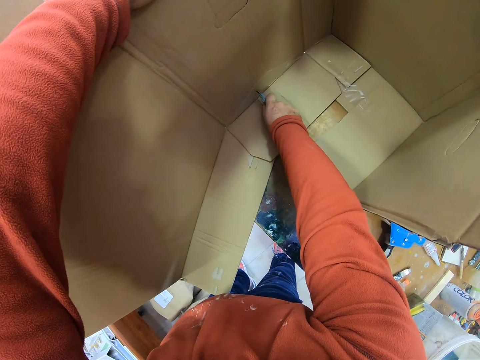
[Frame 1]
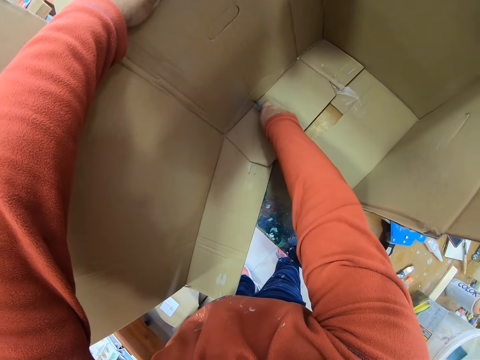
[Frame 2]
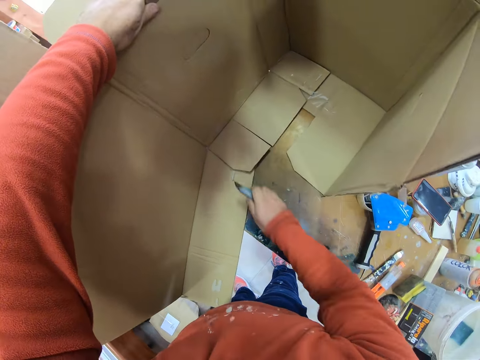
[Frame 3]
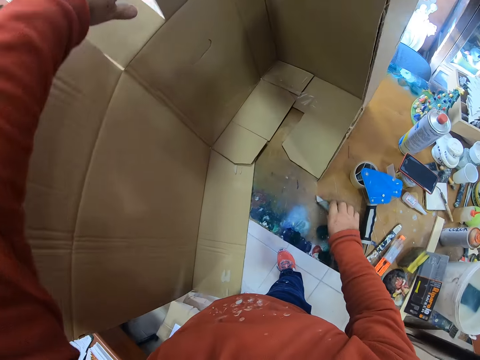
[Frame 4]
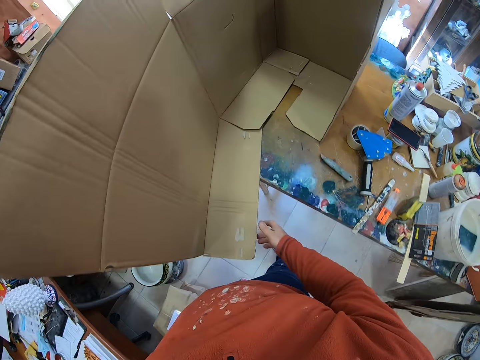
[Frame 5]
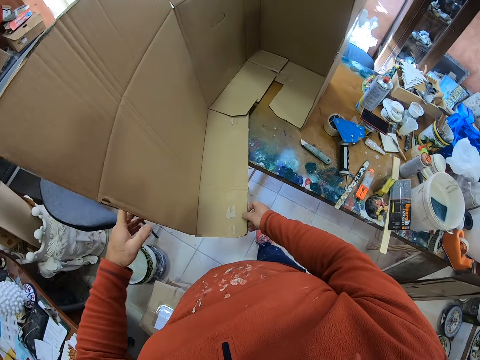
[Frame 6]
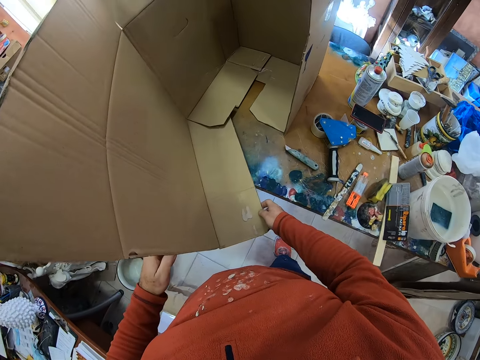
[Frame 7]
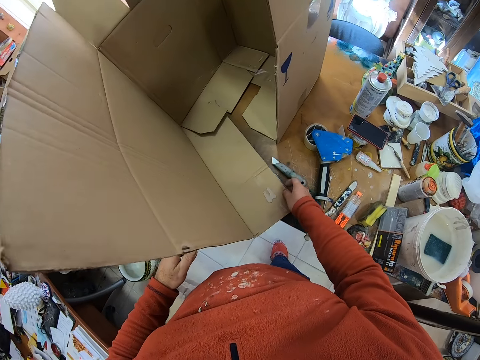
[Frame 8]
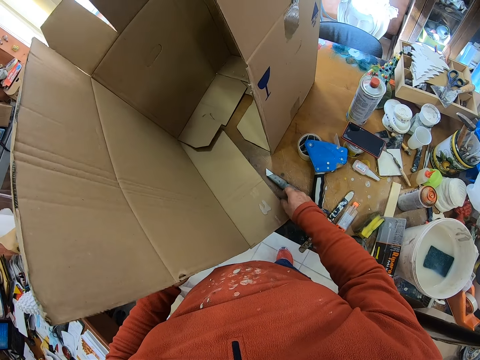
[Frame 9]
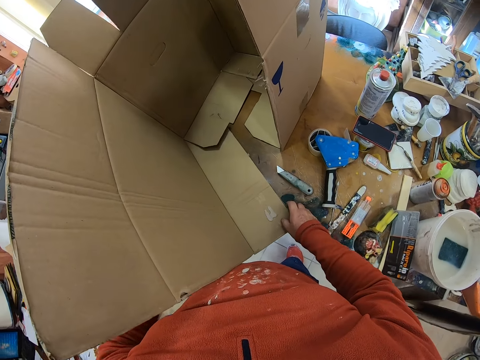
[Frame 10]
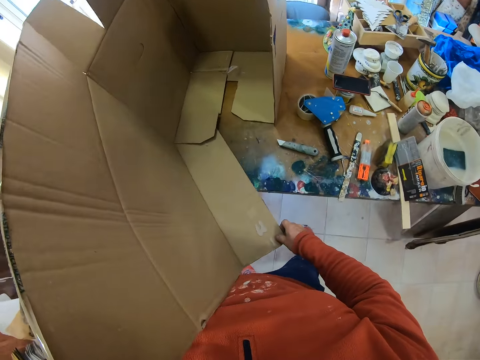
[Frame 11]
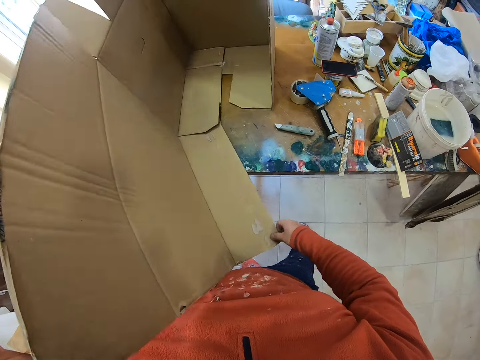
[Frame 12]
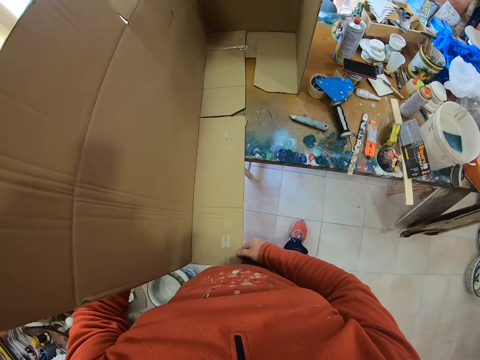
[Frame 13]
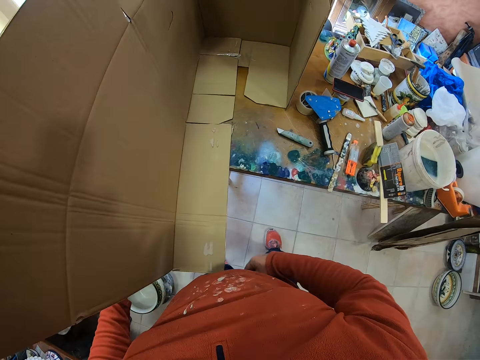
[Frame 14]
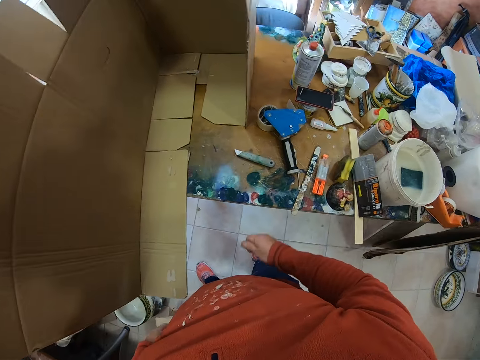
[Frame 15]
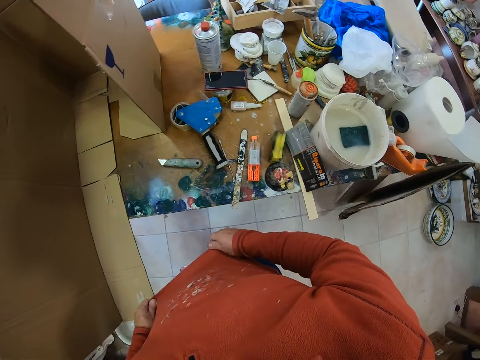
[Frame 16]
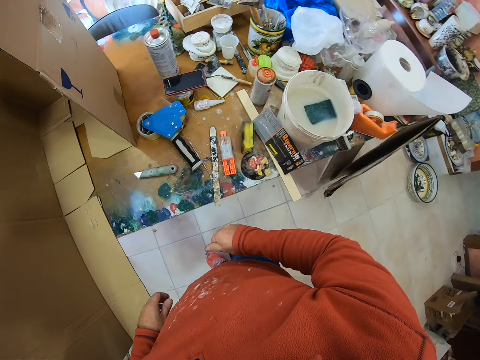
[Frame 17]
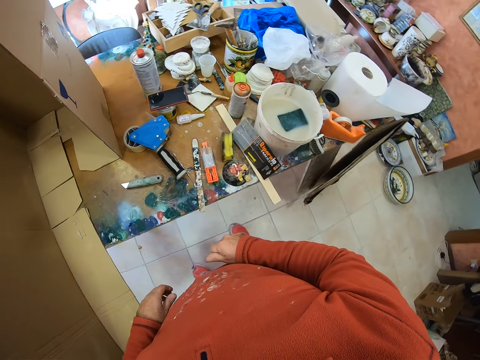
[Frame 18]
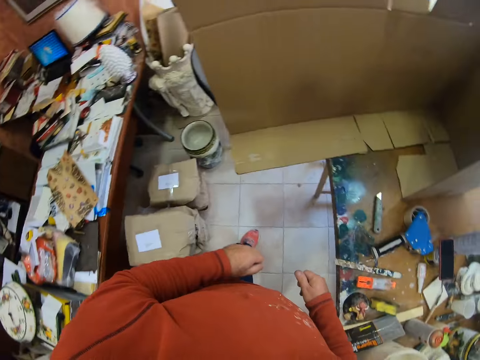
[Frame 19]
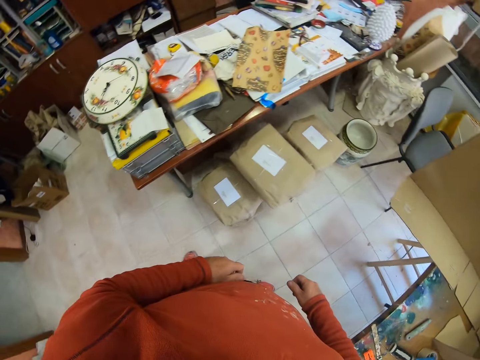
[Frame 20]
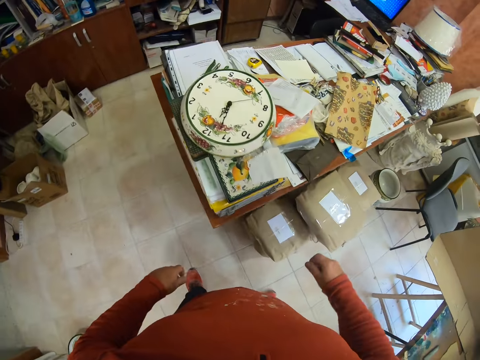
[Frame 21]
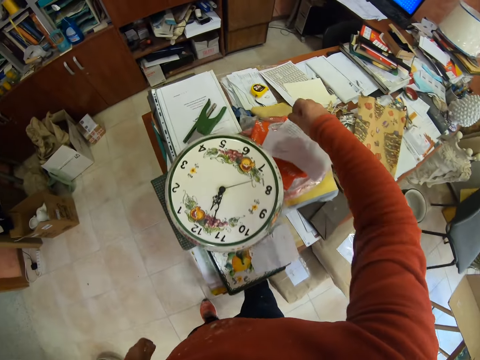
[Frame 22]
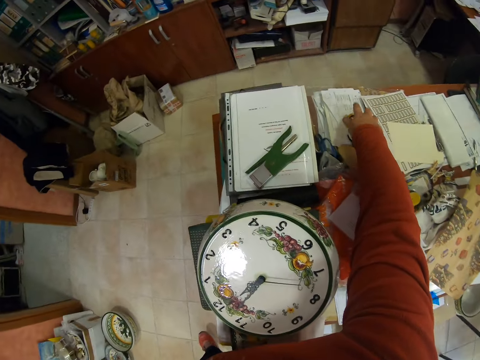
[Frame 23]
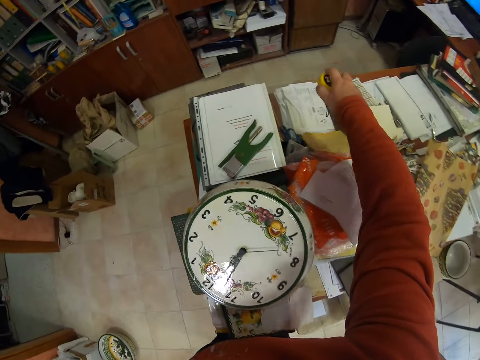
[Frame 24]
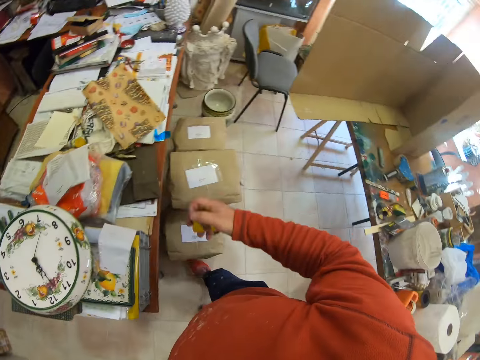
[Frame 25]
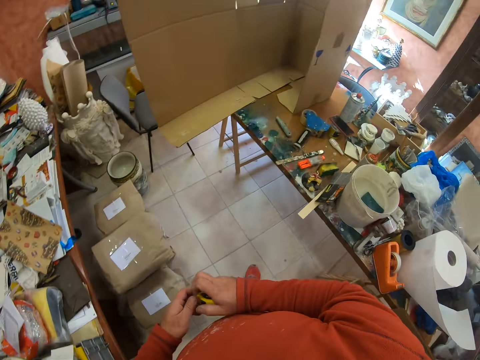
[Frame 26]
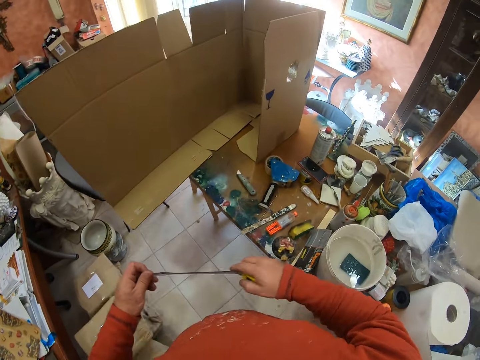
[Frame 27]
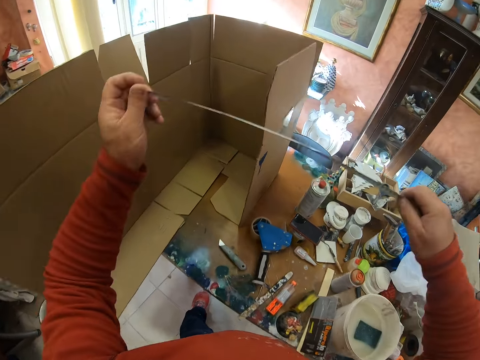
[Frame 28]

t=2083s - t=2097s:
The camera wearer places the cutter on the table. They fix the box. They move around. They turn around. They pick a tape measure from the table.

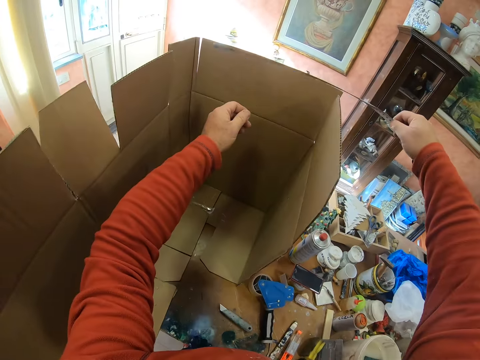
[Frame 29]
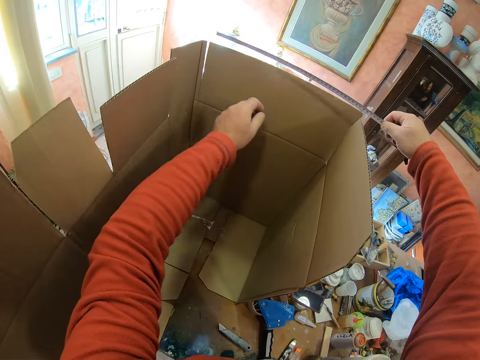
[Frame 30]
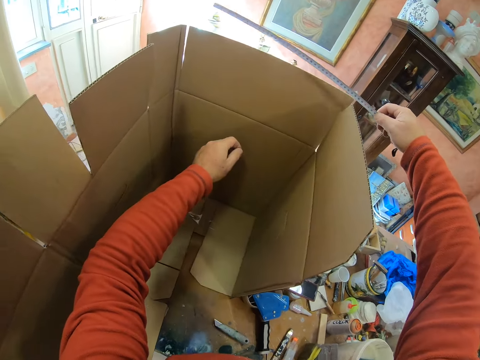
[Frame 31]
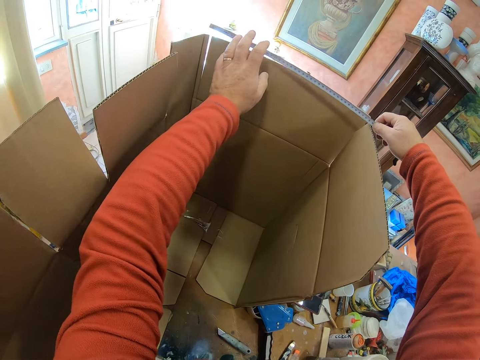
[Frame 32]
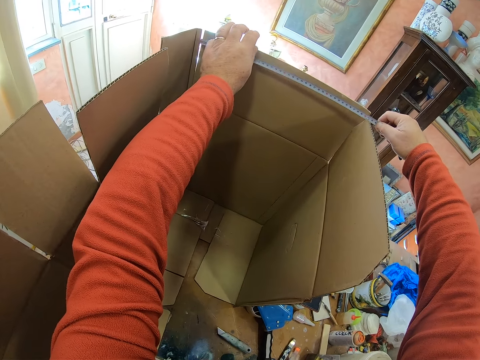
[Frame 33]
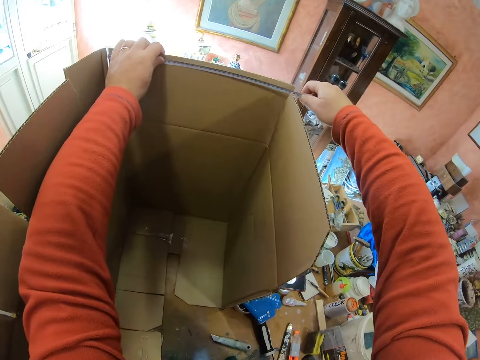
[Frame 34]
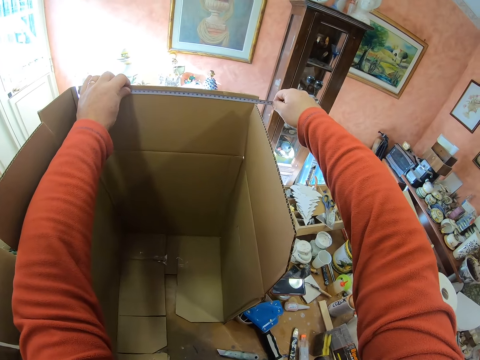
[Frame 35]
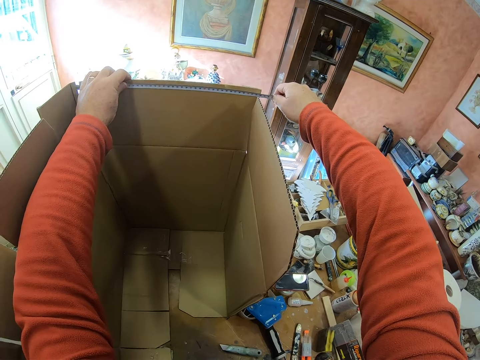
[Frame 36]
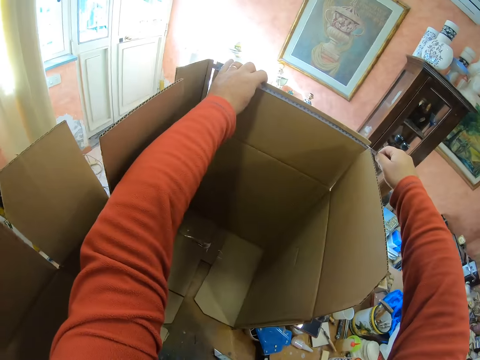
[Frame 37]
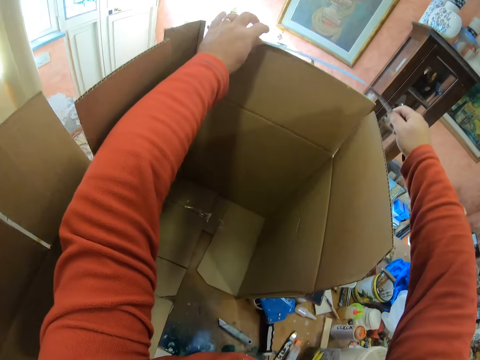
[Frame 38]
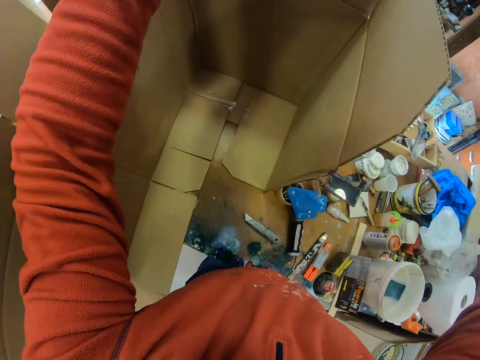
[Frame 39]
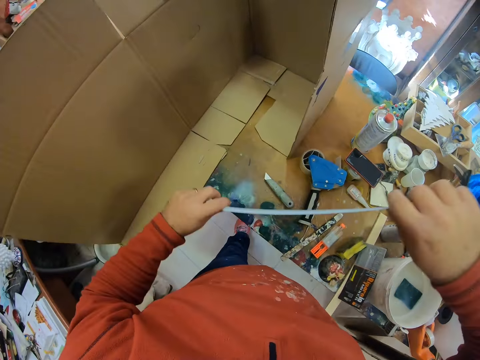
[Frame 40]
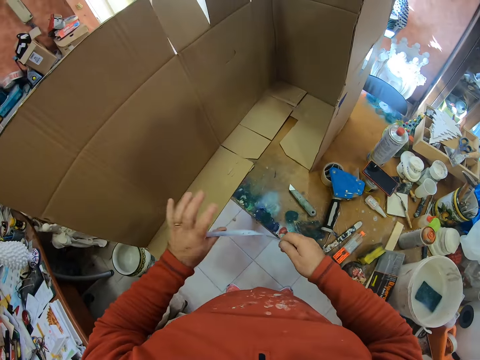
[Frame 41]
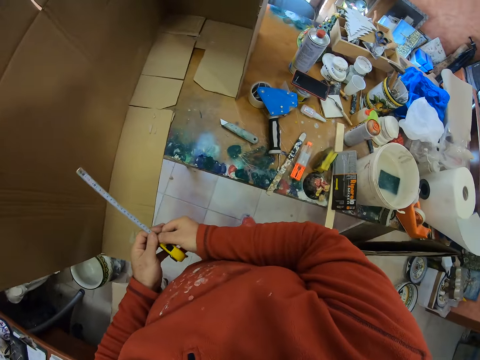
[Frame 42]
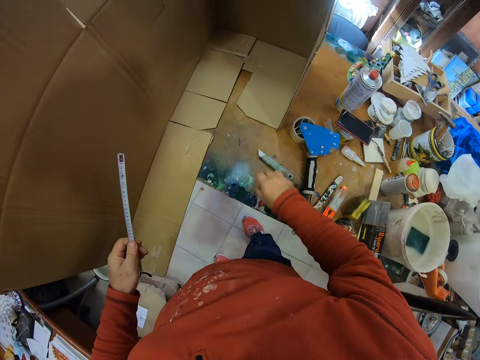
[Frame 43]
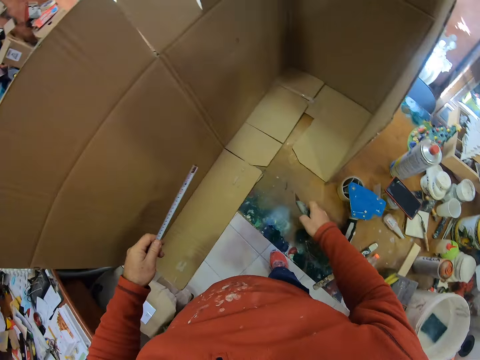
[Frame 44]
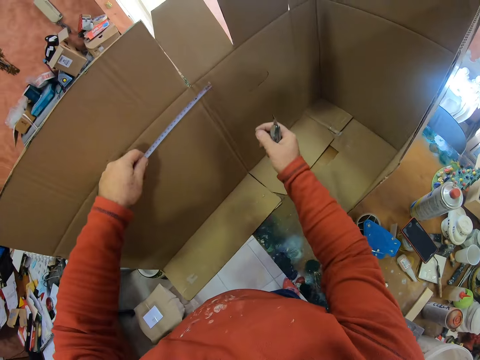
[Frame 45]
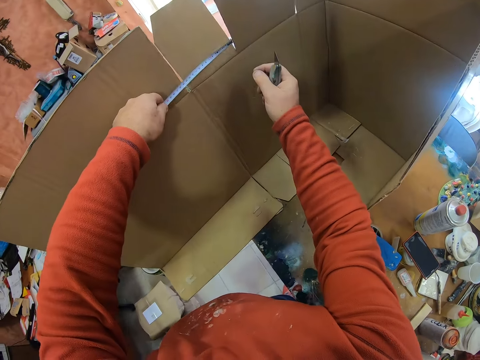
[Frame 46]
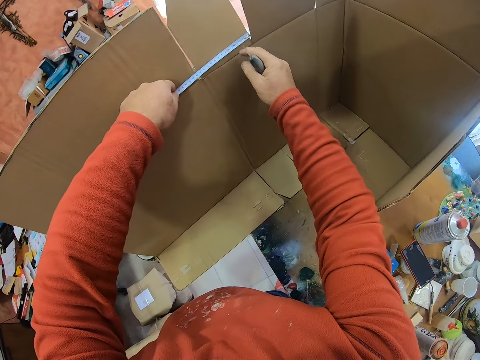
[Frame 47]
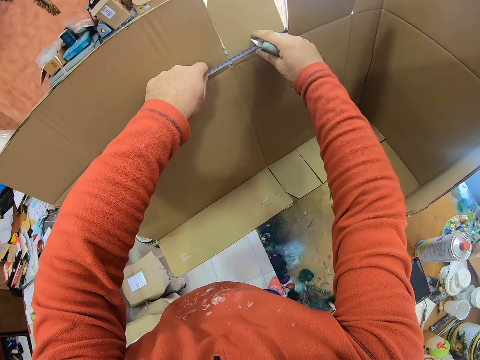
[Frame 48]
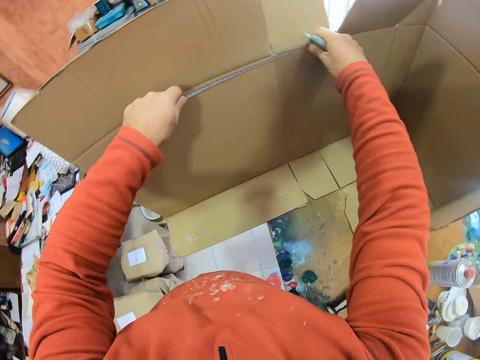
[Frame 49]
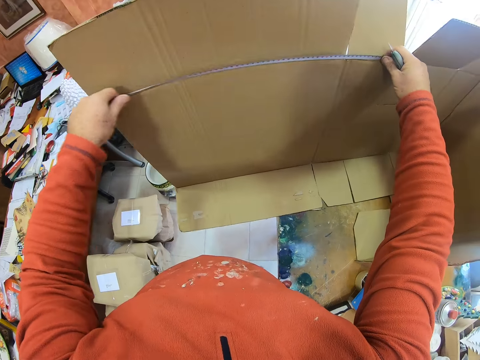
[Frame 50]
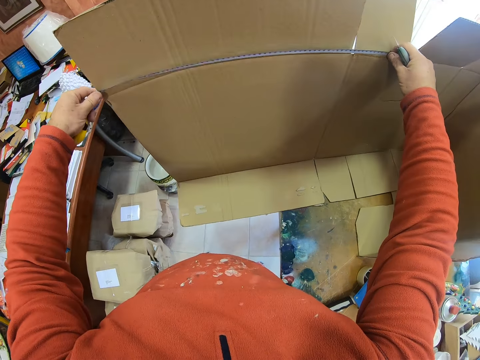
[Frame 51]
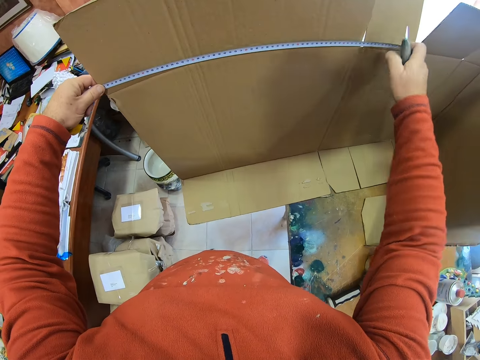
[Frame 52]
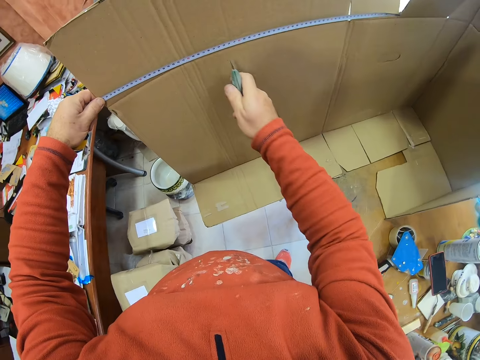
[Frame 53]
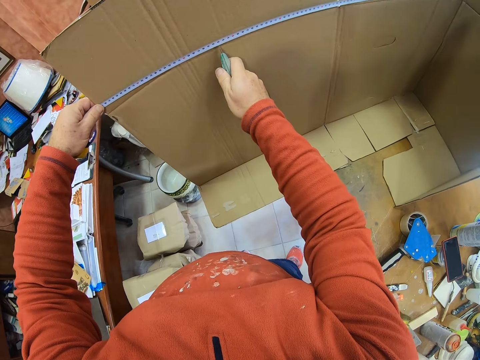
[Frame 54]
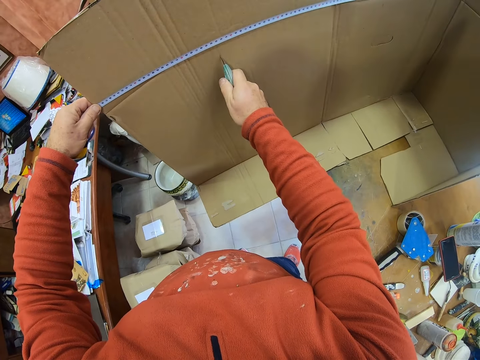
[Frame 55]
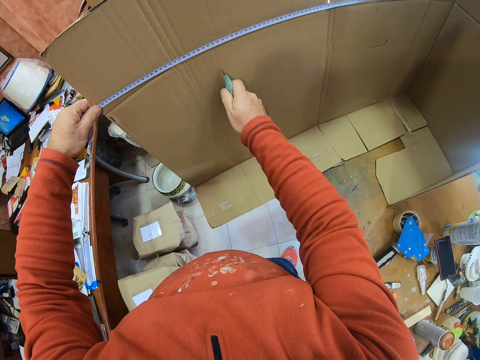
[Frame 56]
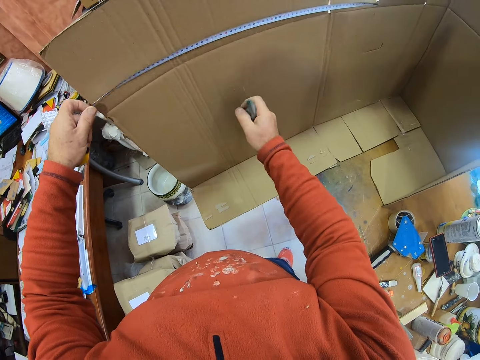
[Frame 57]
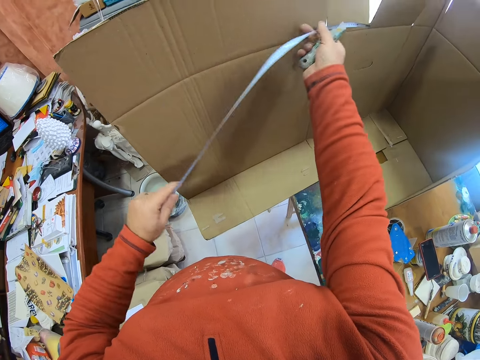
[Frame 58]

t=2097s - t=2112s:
The camera wearer measures the box. He puts down his hands. He picks the cutter from the table. He measures the box. He cuts the carton with the cutter.
